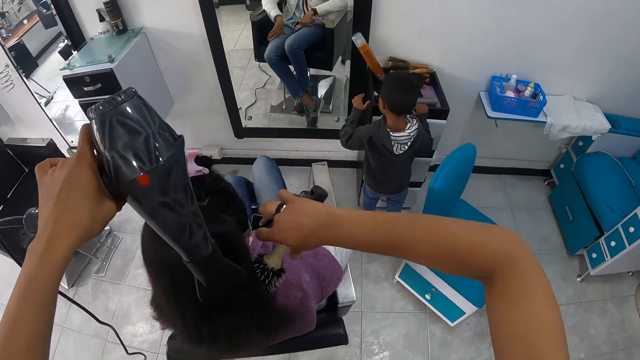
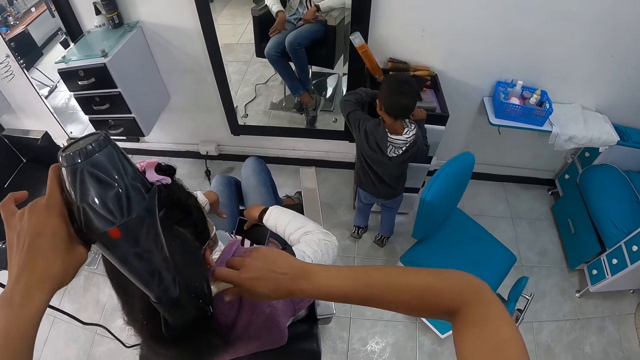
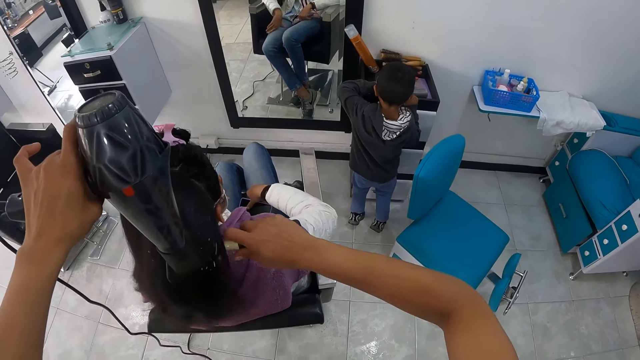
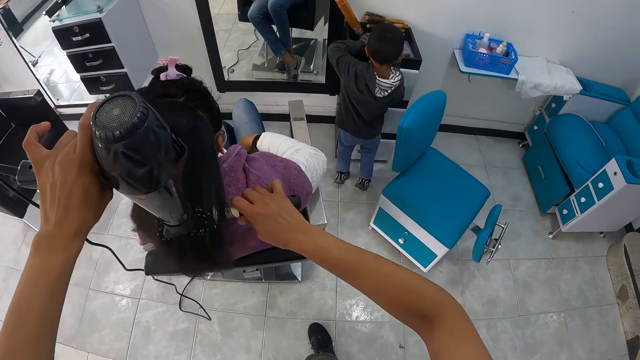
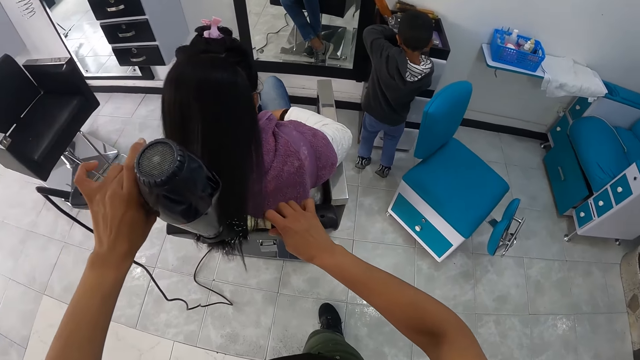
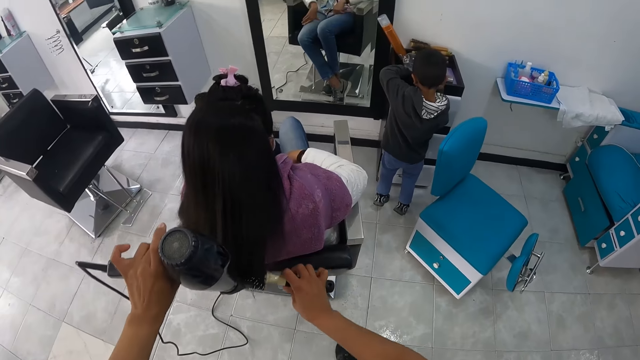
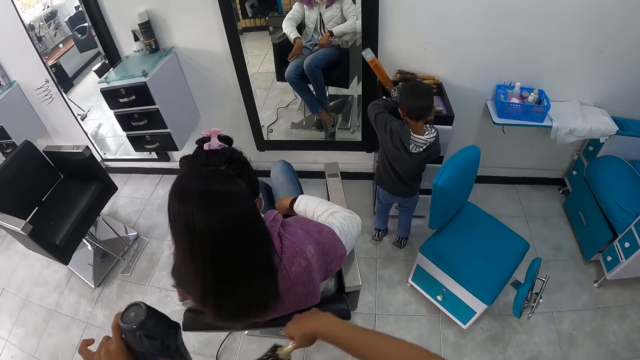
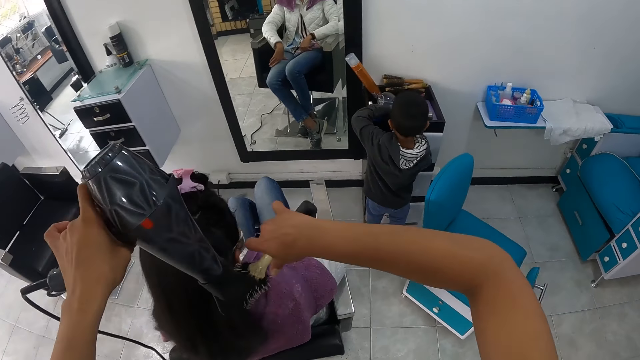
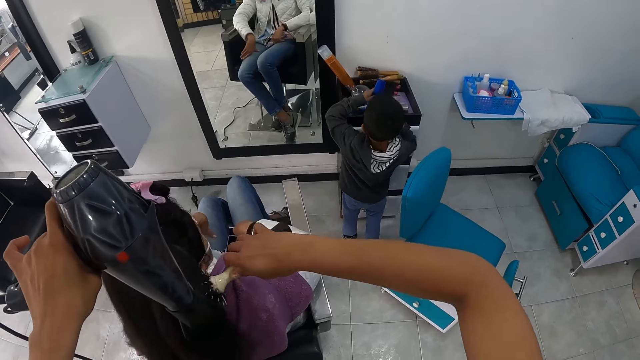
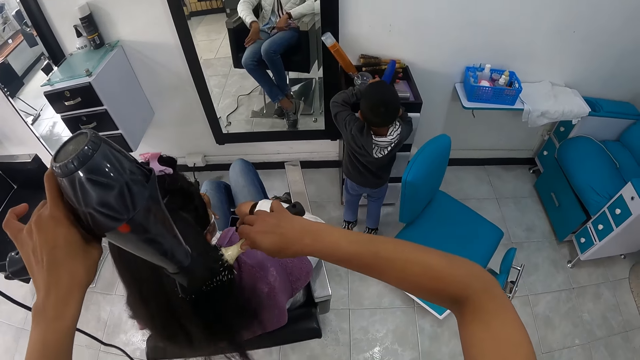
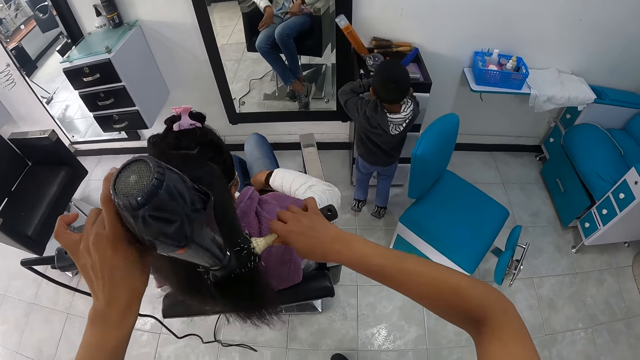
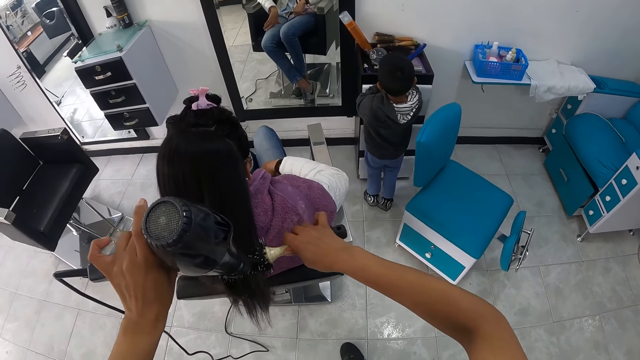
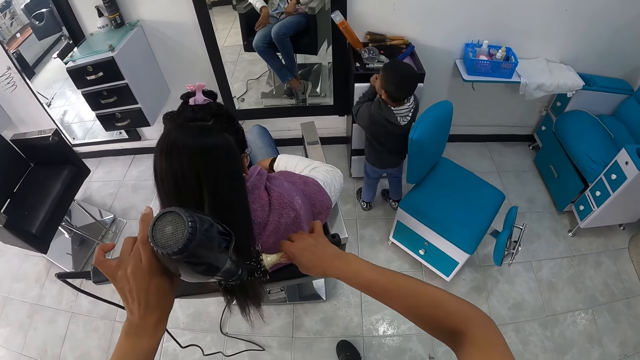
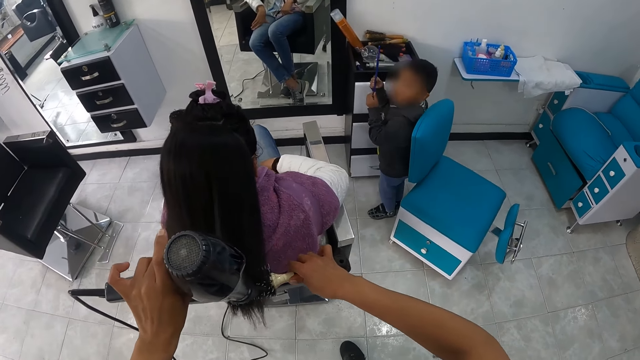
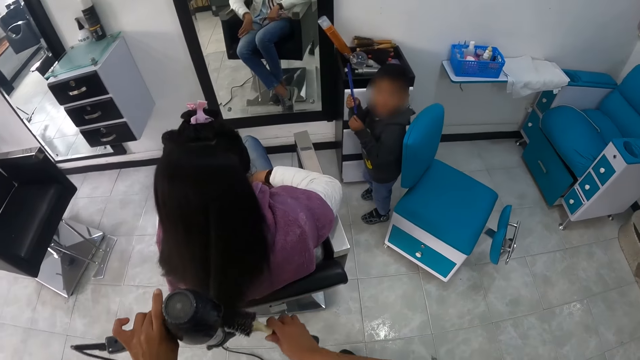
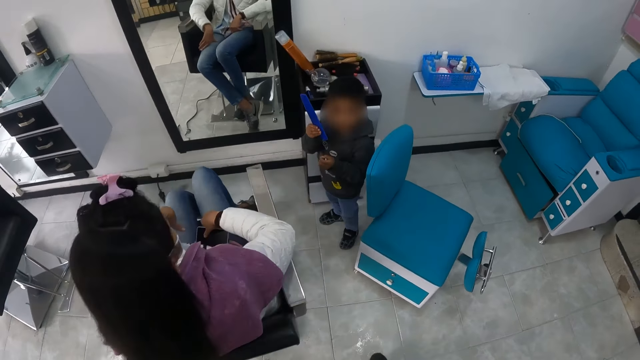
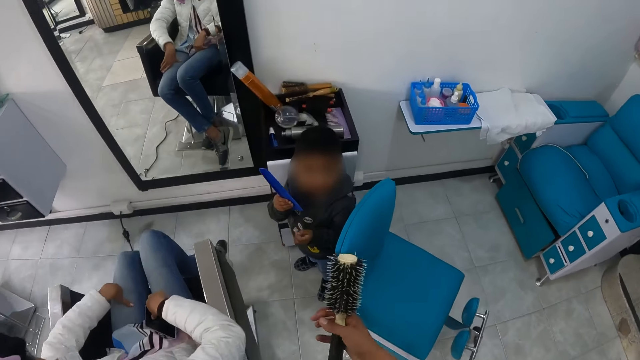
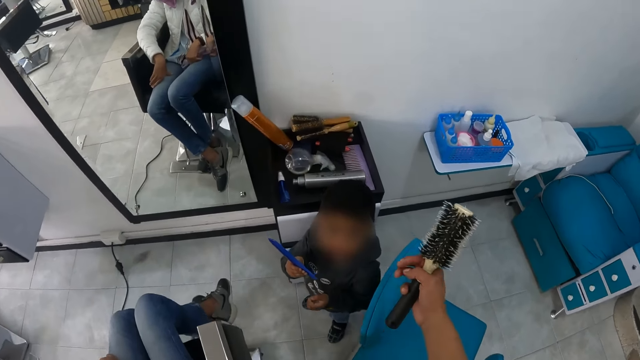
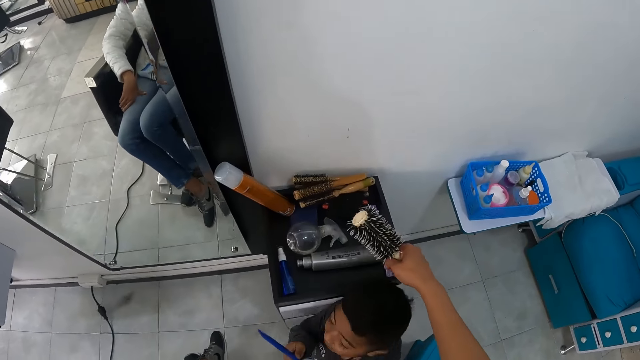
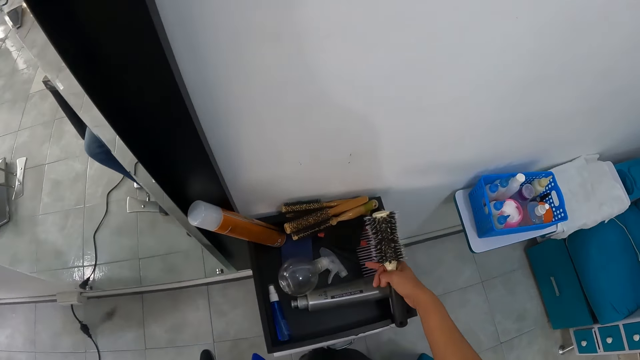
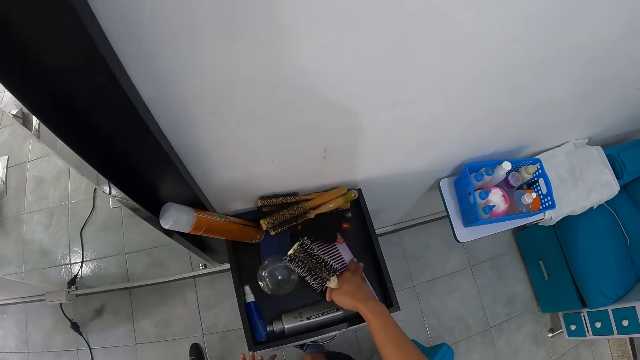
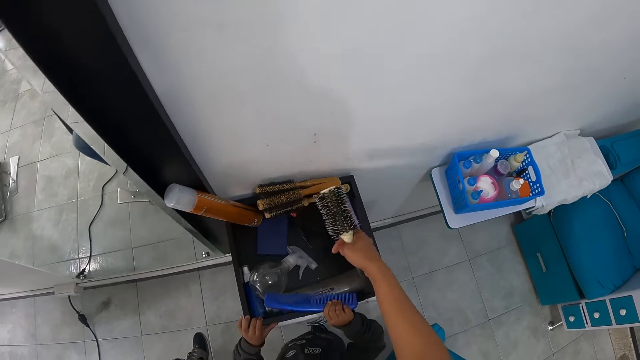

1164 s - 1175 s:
The boy picks a comb from the cupboard with his left hand. He passes the comb from his left hand to his right hand. He turns to the camera wearer and holds the comb. The camera wearer walks to the boy. They move items on the surface.

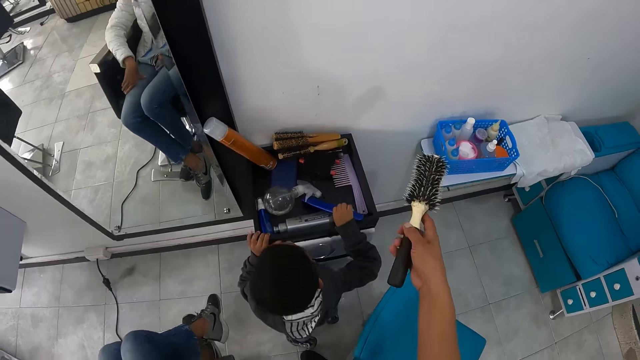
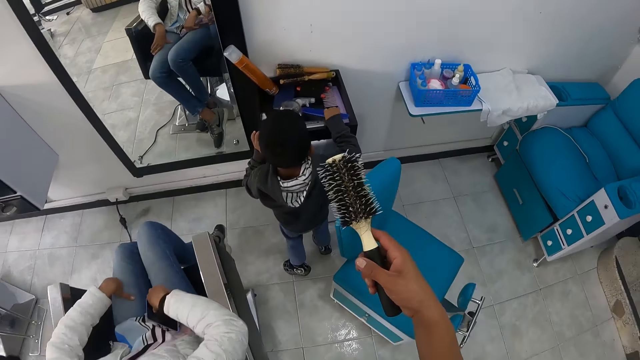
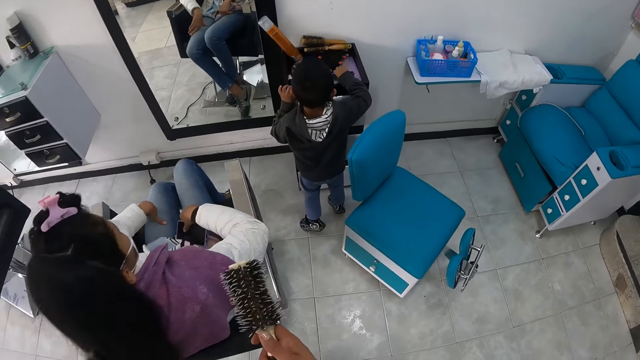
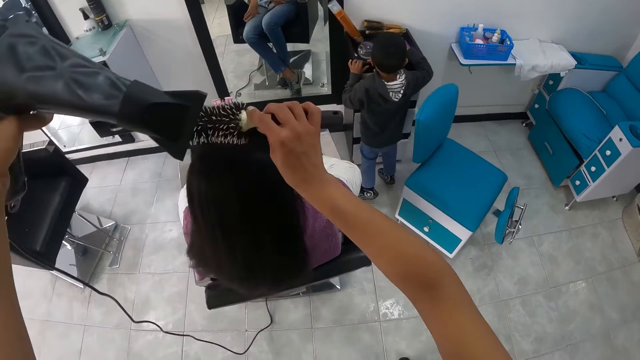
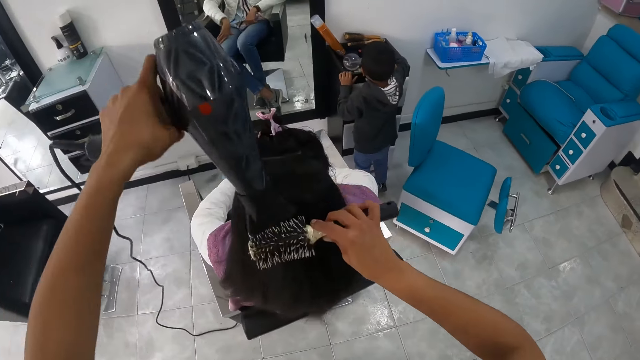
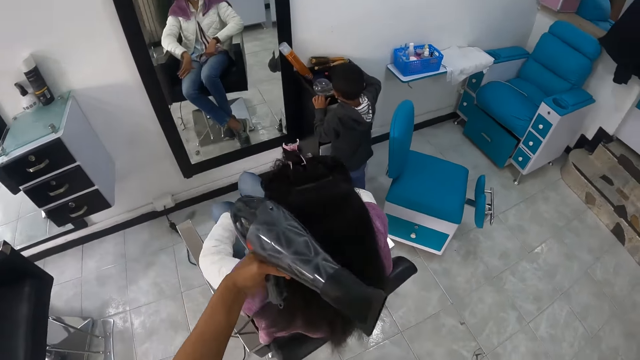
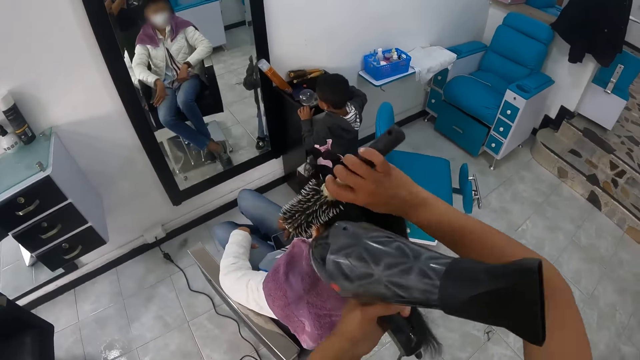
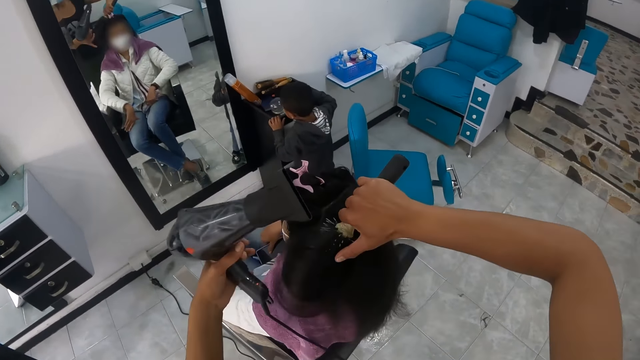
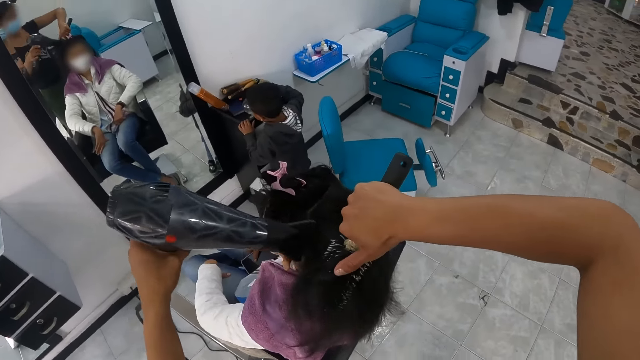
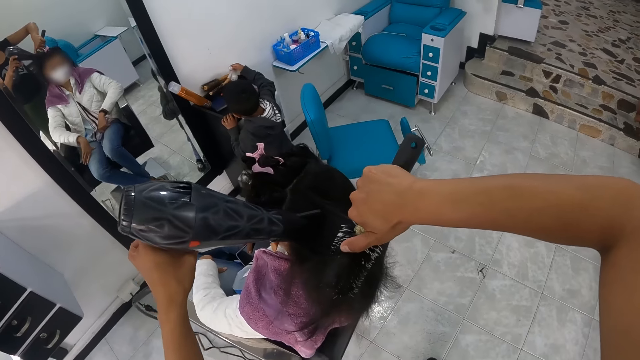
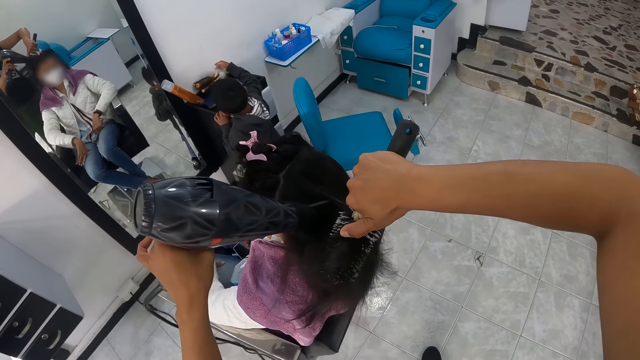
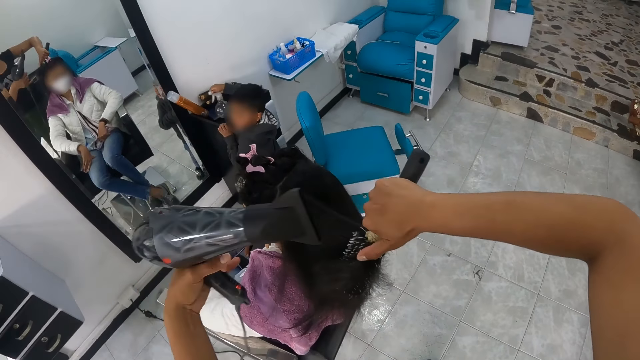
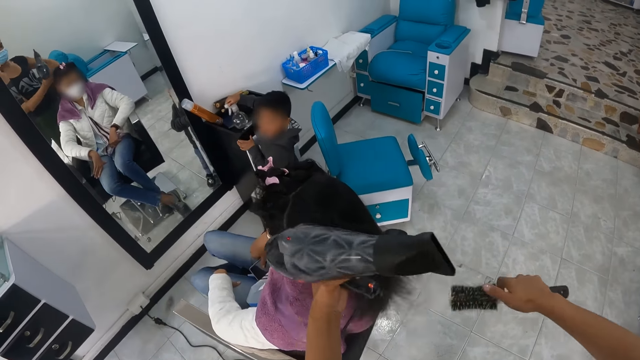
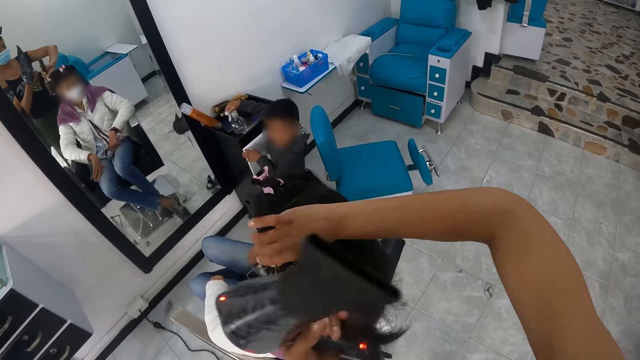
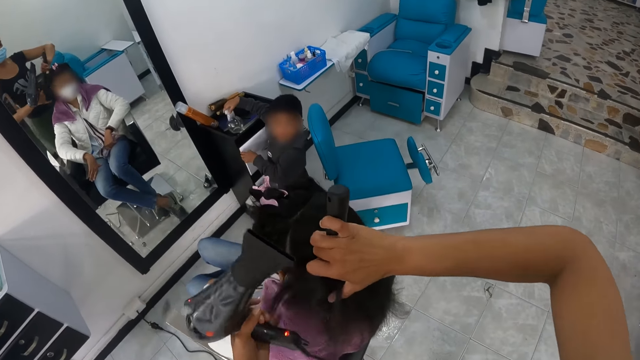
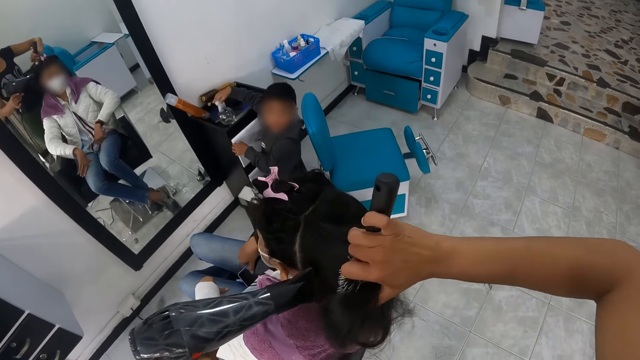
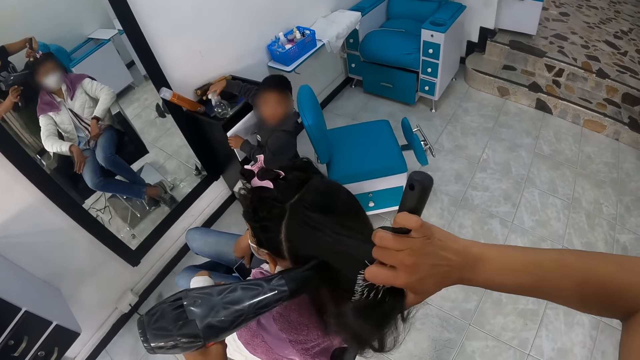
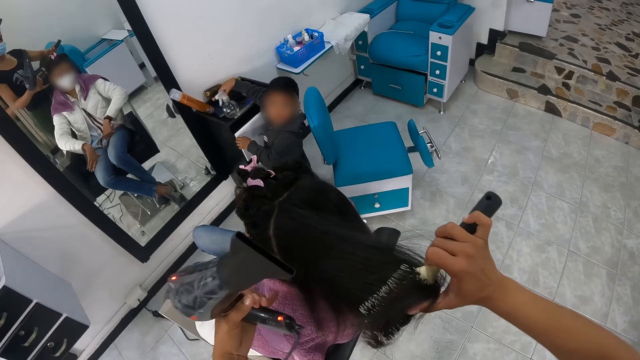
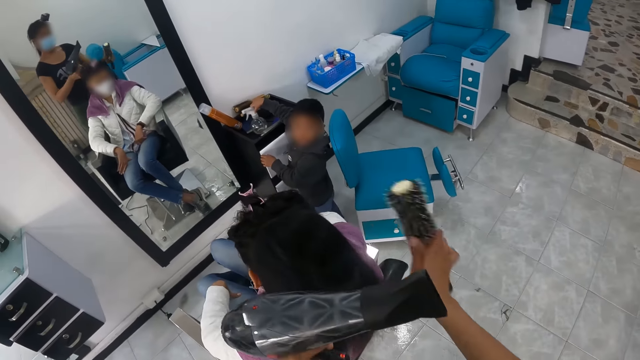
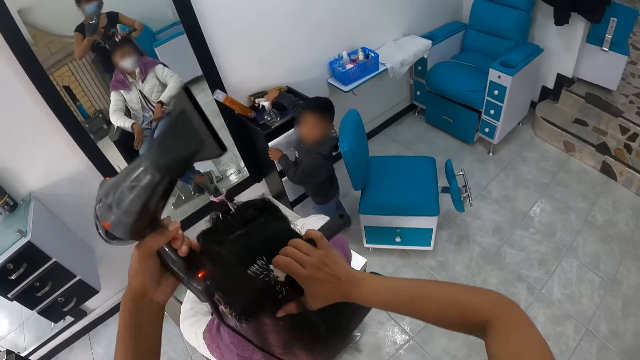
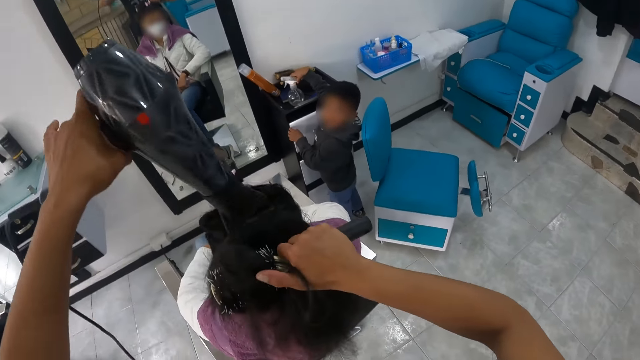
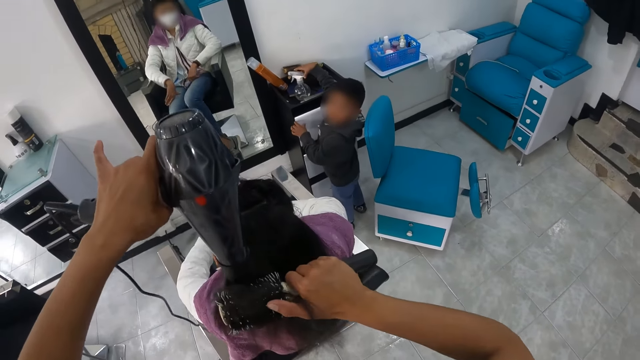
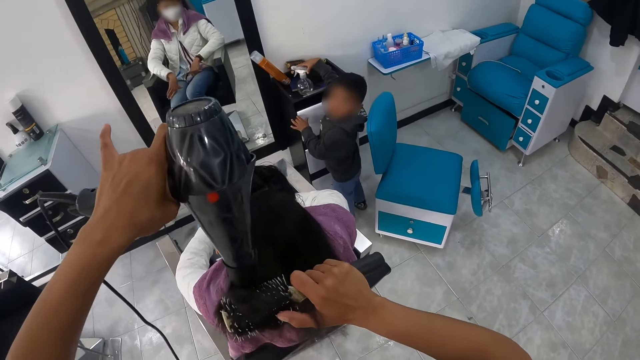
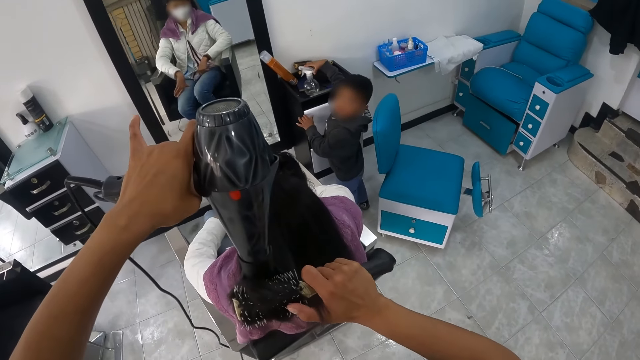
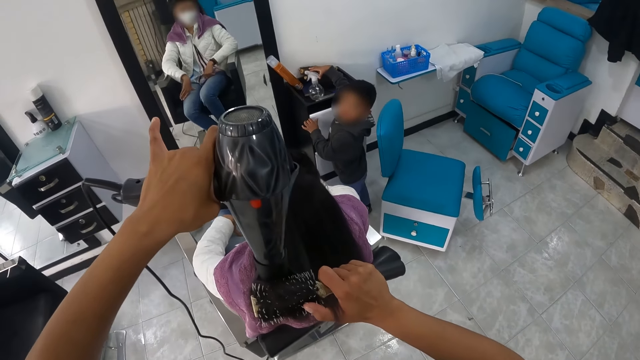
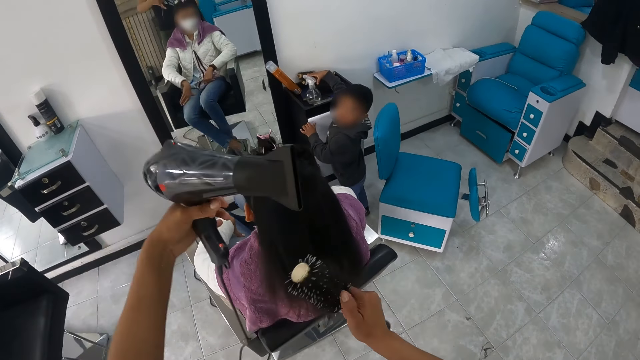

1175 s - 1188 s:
The camera wearer walks backwards. They blow dry a woman. The boy lifts the spray or spraying bottle. He looks at the camera wearer.
